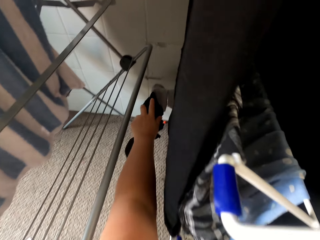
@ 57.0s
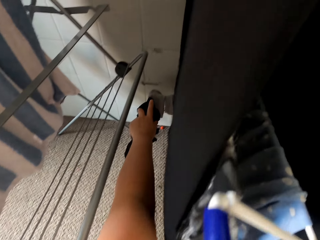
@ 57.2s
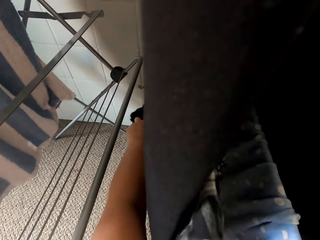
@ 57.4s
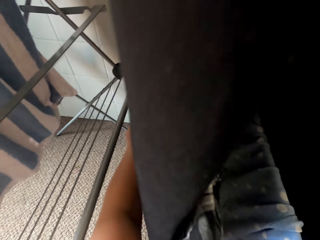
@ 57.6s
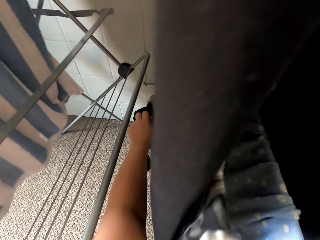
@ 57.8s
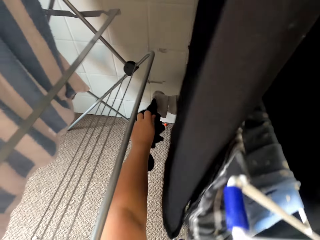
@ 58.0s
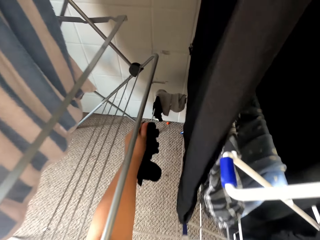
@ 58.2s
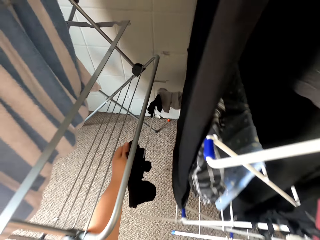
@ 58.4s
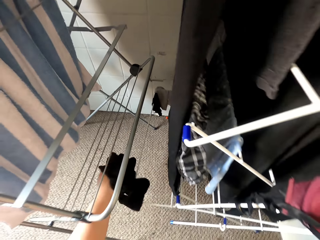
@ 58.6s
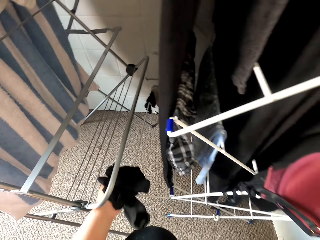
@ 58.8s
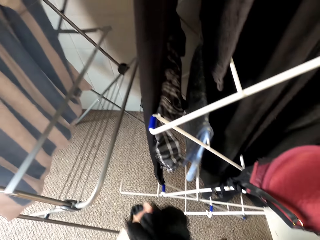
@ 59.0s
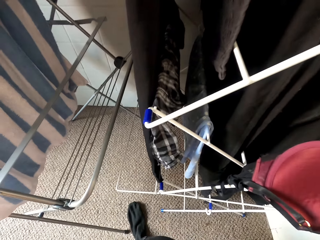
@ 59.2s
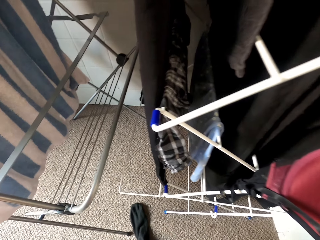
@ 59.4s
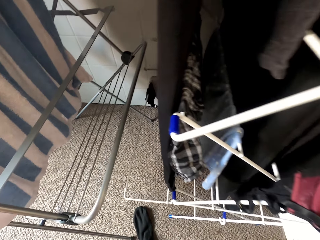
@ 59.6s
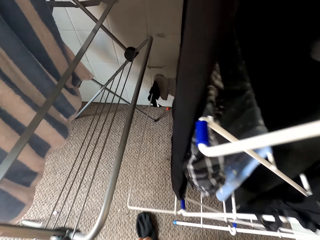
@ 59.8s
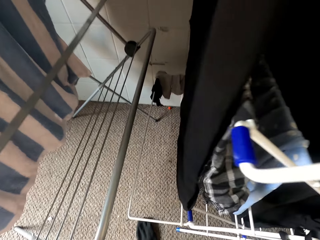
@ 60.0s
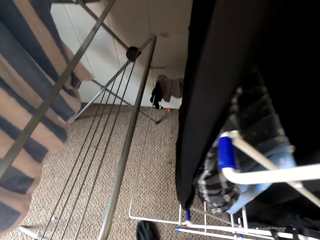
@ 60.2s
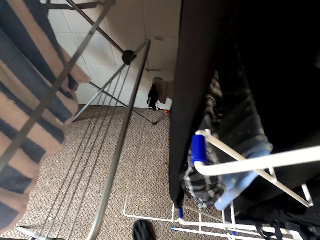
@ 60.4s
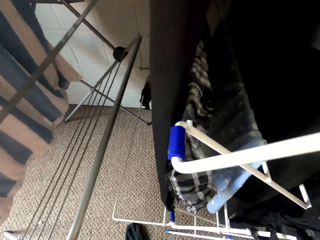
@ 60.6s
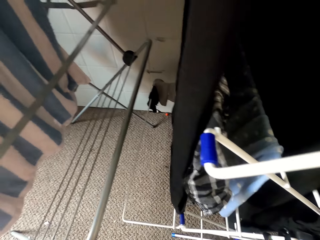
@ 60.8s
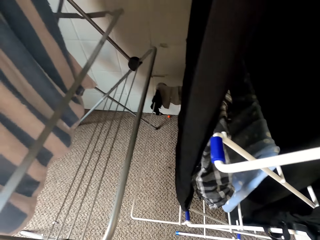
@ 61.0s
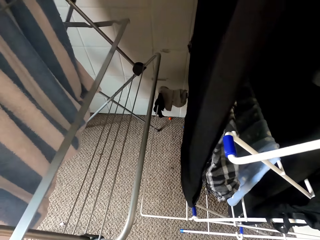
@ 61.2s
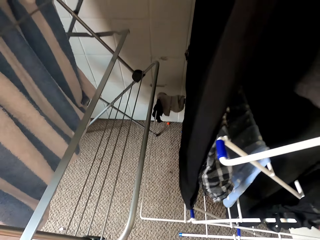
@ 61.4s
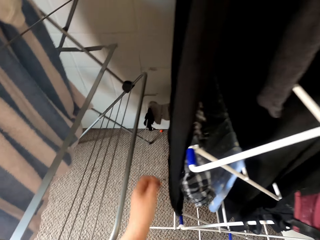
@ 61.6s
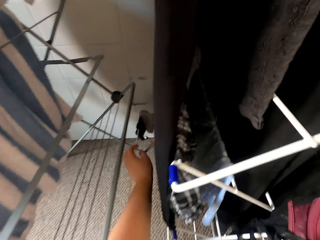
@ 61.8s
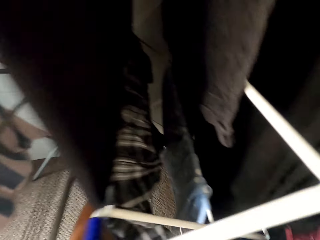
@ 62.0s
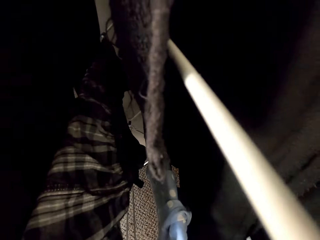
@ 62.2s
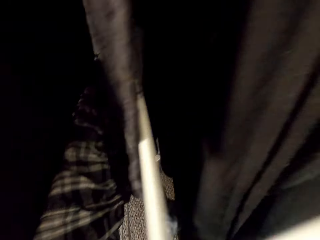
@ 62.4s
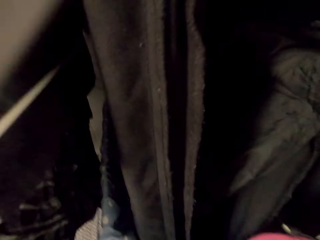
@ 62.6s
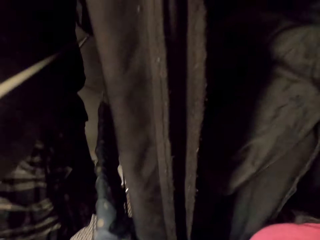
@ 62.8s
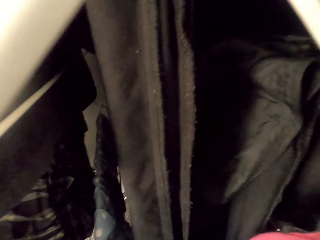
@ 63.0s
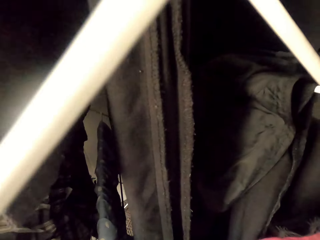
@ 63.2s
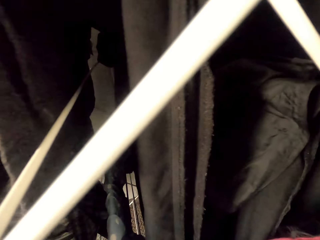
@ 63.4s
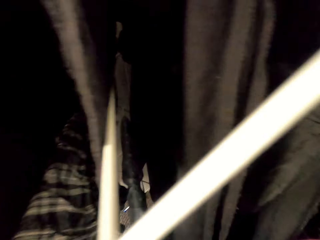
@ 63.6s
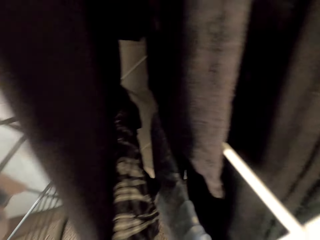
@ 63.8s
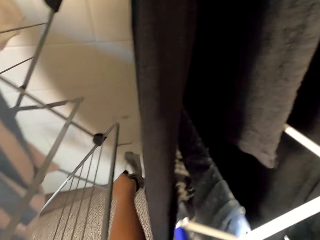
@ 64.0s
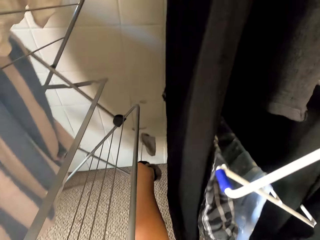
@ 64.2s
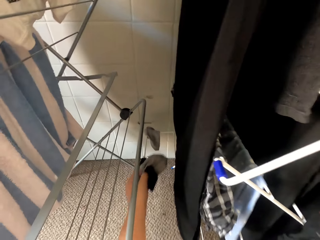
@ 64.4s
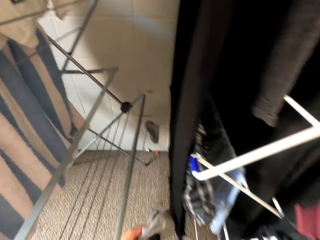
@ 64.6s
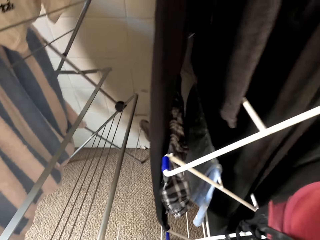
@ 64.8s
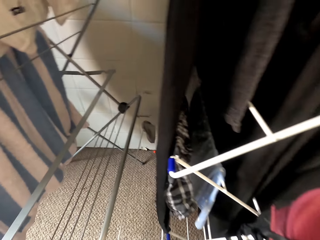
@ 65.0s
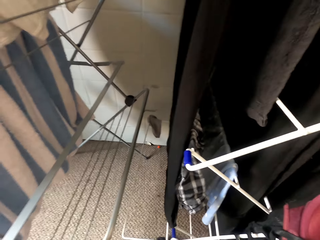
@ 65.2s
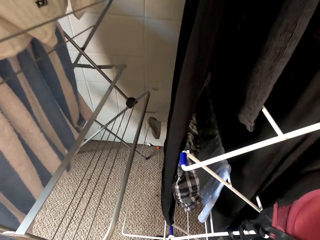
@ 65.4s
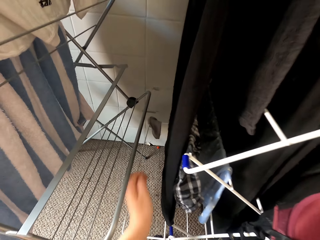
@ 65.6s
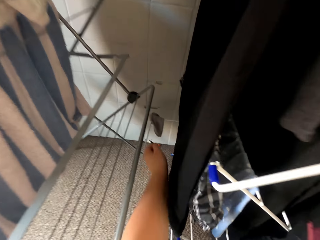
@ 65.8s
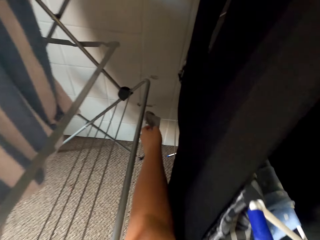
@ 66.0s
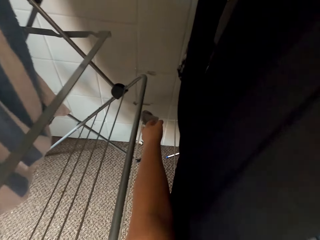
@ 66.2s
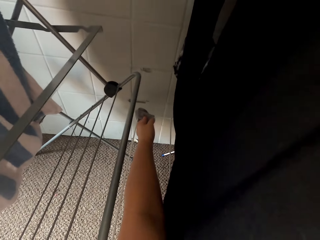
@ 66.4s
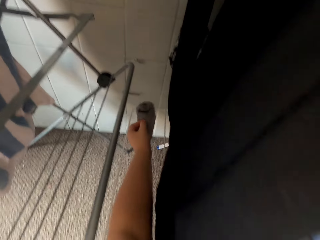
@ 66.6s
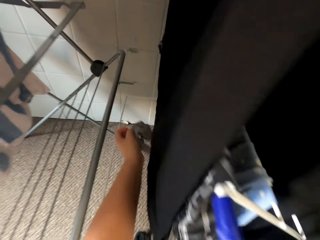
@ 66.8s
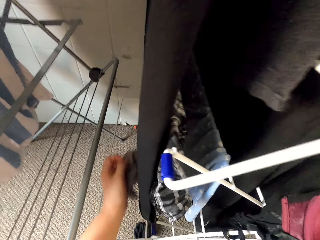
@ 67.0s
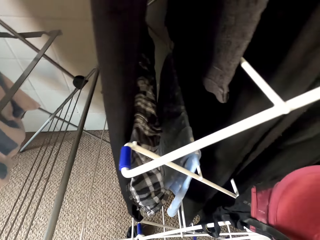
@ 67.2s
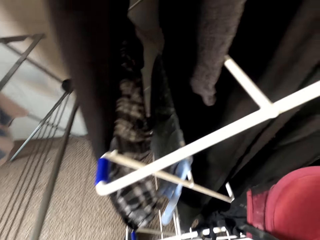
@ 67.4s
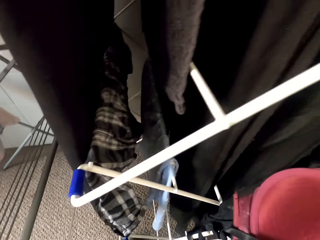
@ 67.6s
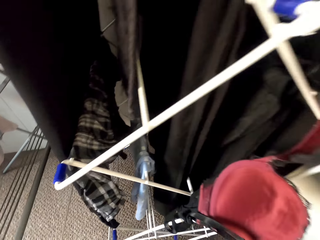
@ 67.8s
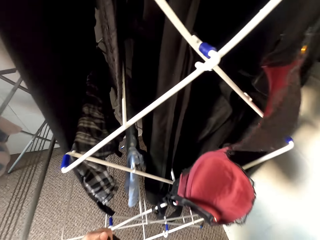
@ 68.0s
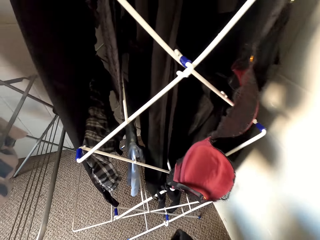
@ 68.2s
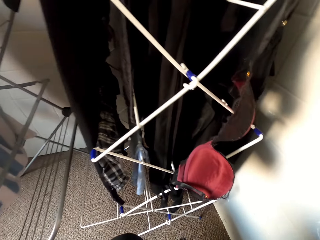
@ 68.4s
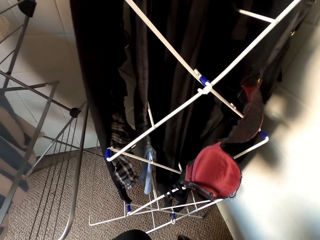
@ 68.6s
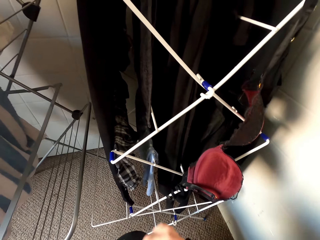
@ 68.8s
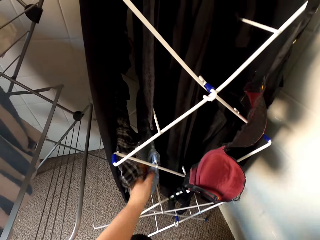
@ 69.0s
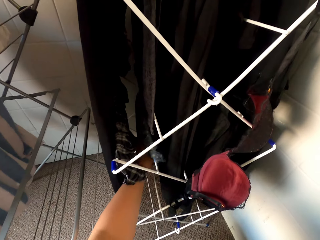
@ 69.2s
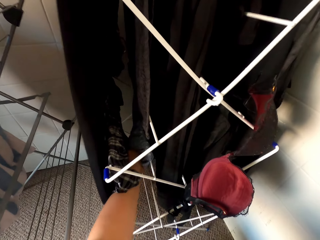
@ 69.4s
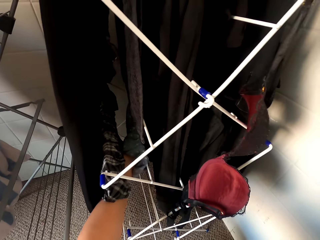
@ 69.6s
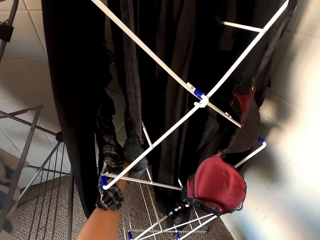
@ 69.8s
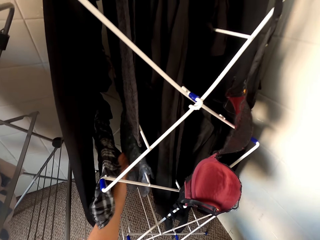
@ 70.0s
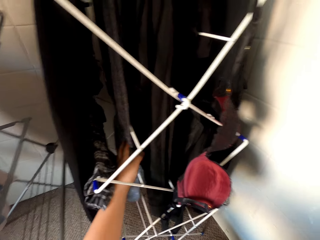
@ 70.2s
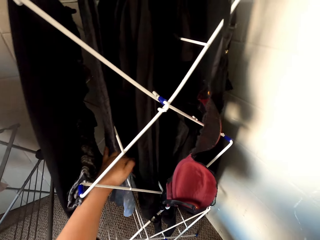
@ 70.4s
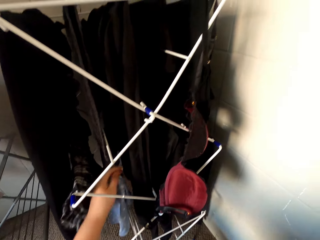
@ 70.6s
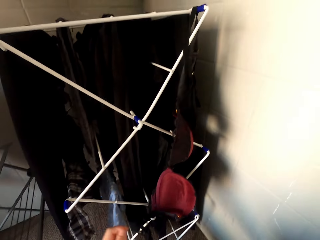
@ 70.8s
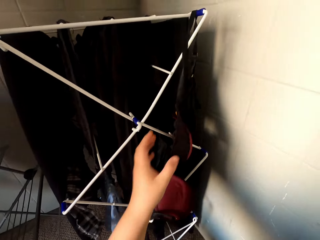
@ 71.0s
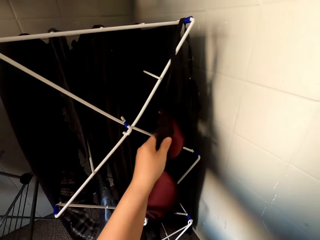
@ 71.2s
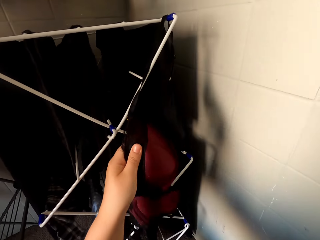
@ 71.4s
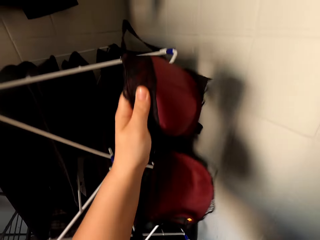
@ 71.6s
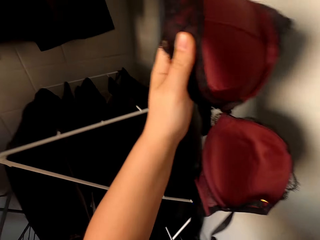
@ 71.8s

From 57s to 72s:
The camera wearer holds clothes by the left hand. They collect the clothes. They hold the clothes by the left hand. They collect the clothes. They hold the clothes by the left hand. They collect the clothes.

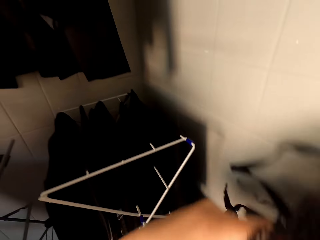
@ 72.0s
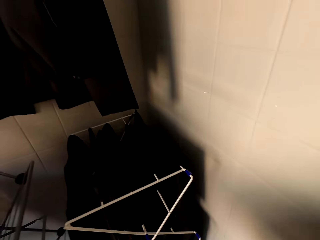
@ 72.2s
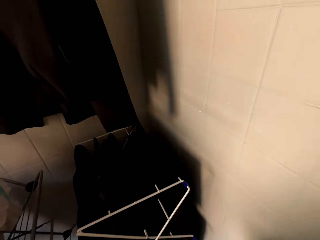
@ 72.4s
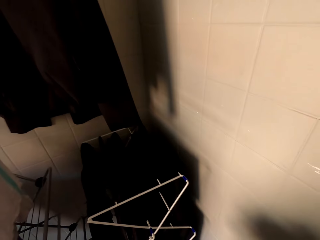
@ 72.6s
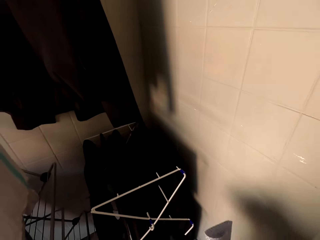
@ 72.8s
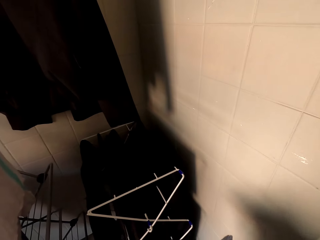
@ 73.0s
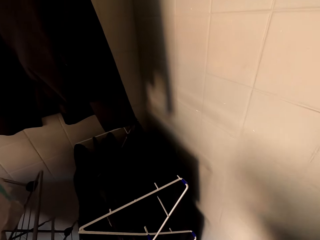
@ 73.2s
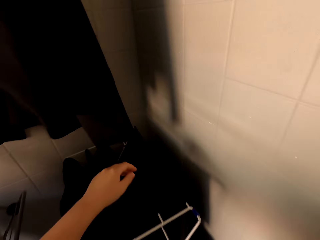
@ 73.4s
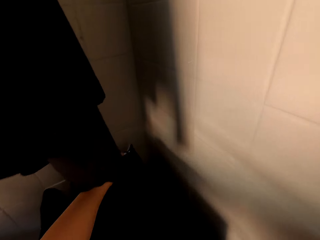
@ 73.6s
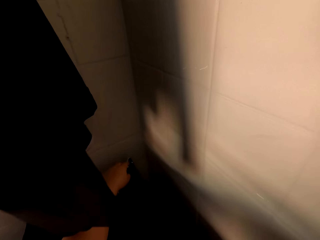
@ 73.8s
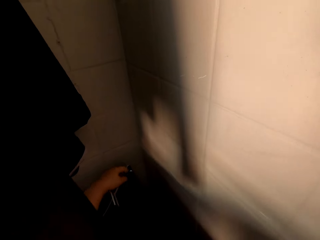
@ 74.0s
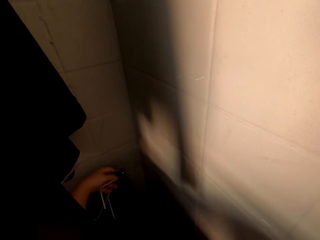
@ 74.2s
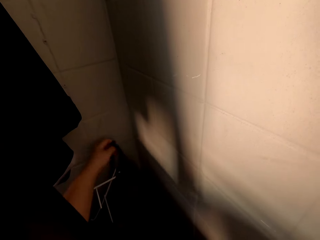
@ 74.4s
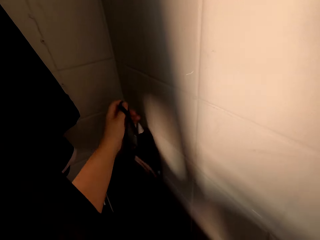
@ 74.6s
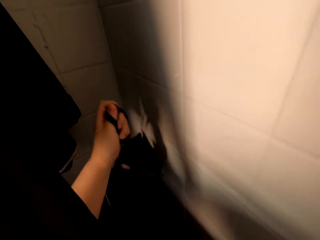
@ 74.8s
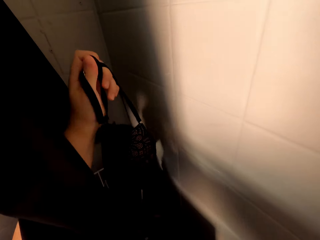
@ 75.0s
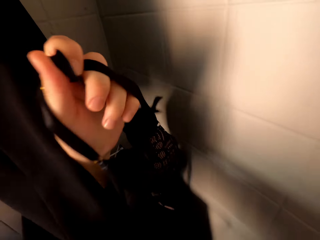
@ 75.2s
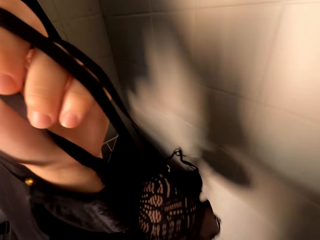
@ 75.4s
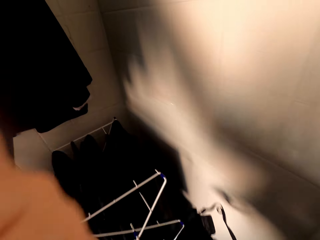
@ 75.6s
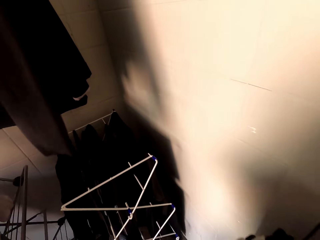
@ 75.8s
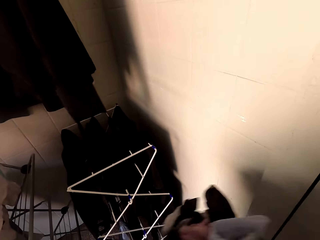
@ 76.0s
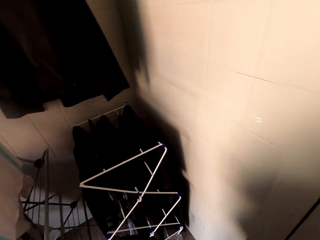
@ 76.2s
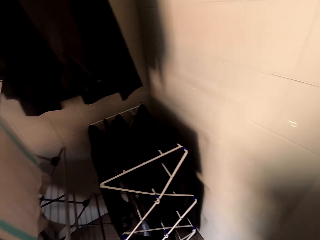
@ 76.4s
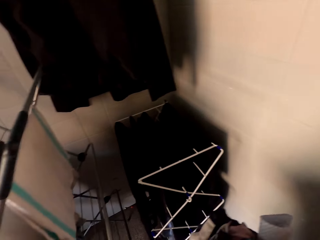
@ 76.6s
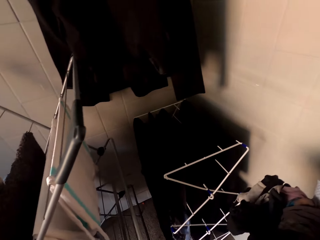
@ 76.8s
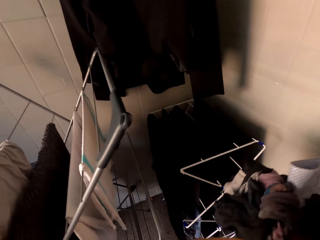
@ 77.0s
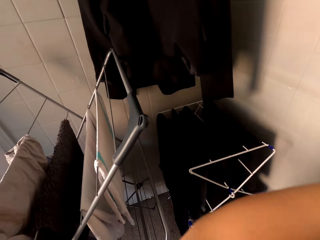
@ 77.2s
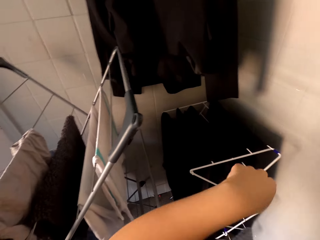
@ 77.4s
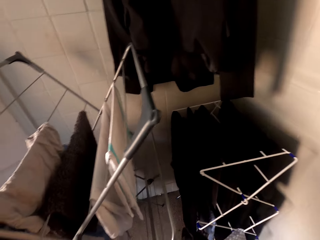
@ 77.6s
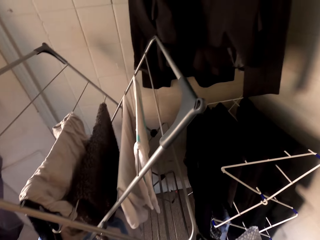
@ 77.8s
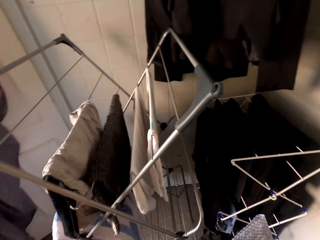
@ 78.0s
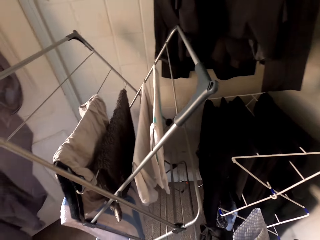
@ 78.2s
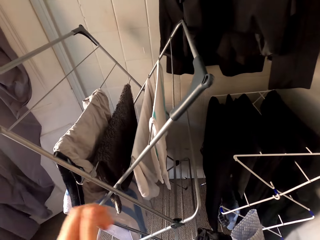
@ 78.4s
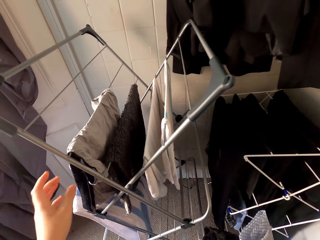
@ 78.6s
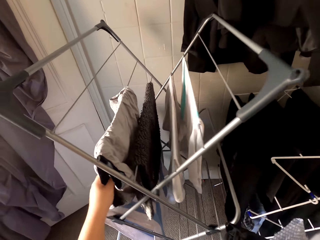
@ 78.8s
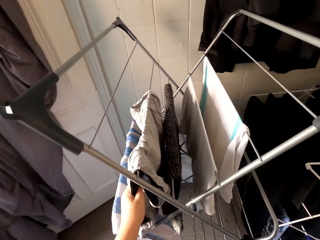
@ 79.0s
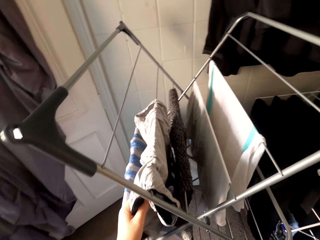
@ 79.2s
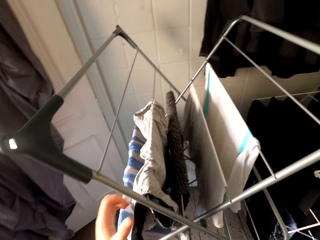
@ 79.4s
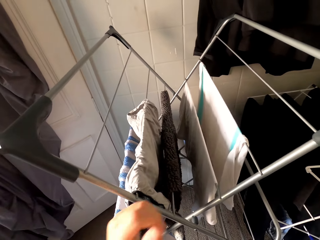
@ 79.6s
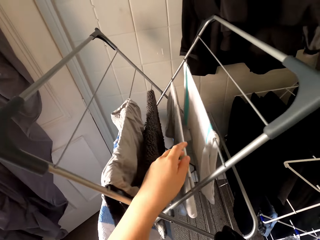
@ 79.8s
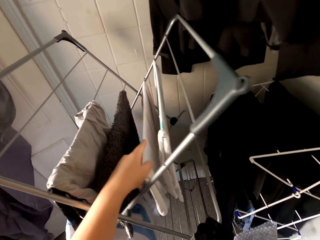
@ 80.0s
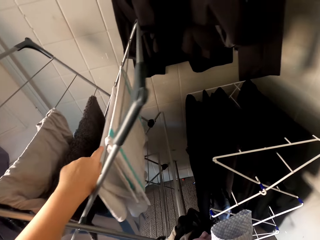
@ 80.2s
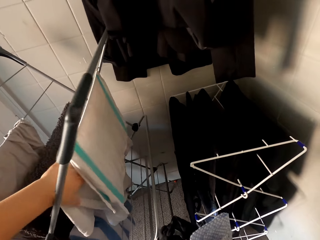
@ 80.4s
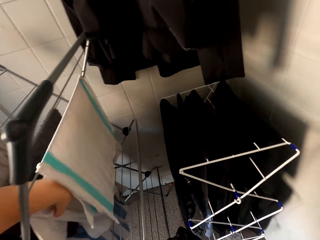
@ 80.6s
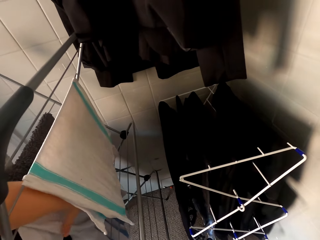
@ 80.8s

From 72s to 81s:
The camera wearer holds clothes by the left hand. They collect the clothes. They hold the clothes by the left hand. They collect the clothes.
